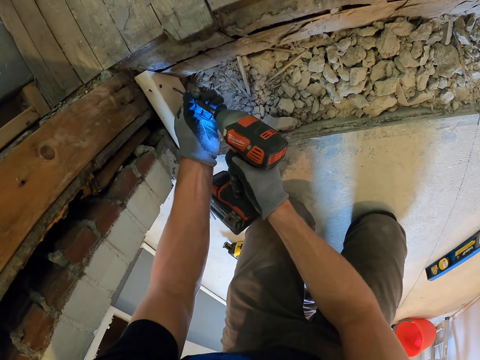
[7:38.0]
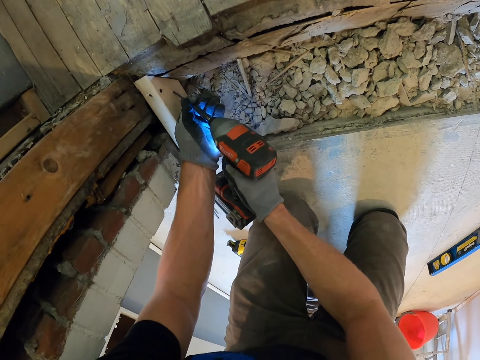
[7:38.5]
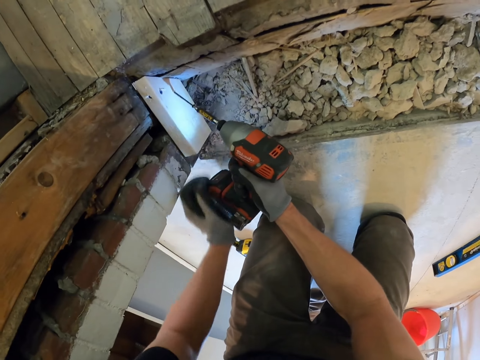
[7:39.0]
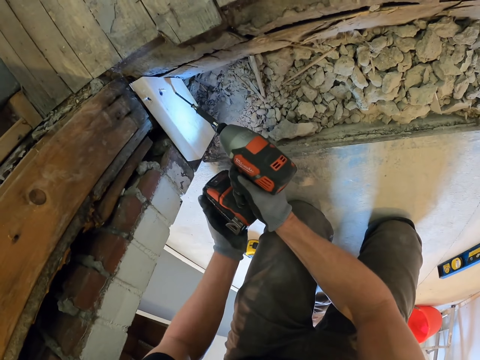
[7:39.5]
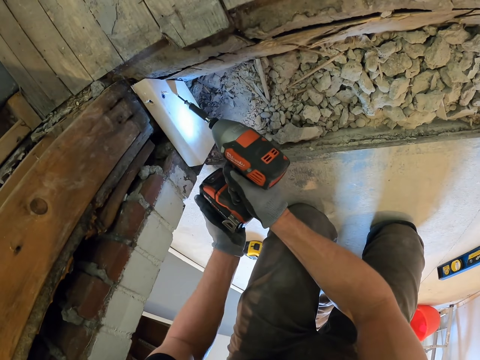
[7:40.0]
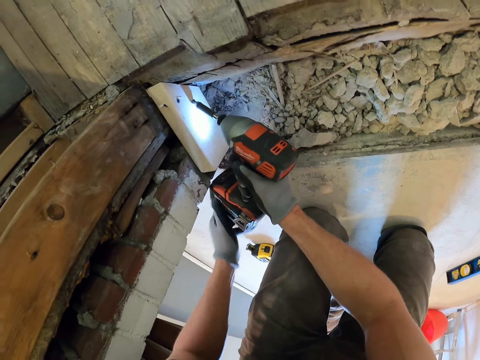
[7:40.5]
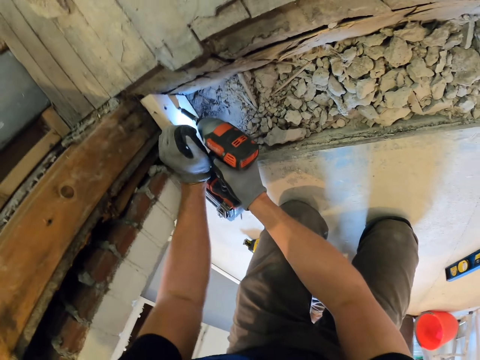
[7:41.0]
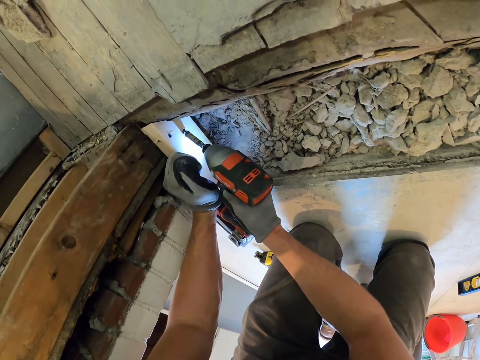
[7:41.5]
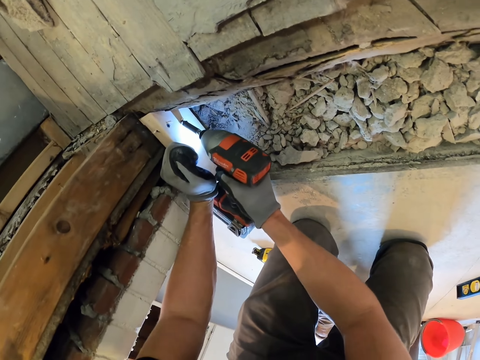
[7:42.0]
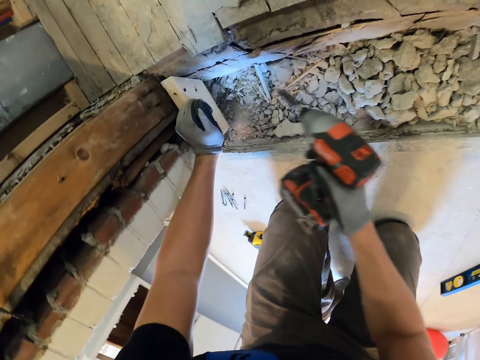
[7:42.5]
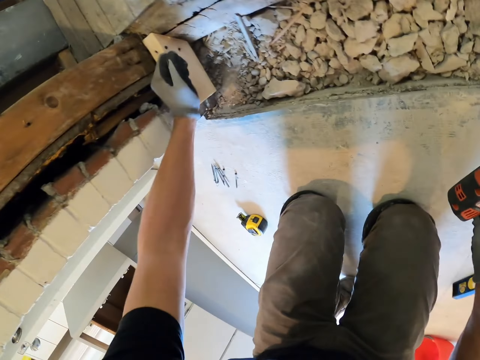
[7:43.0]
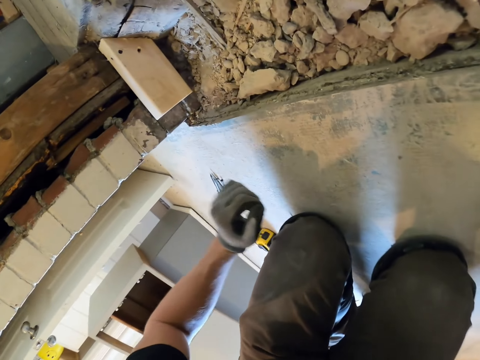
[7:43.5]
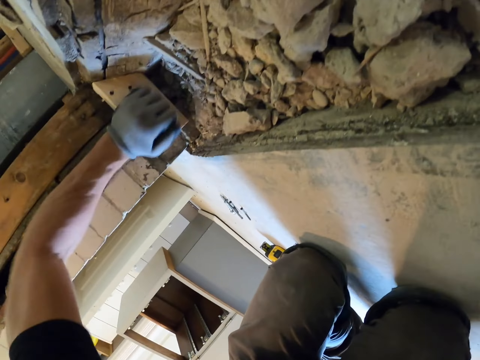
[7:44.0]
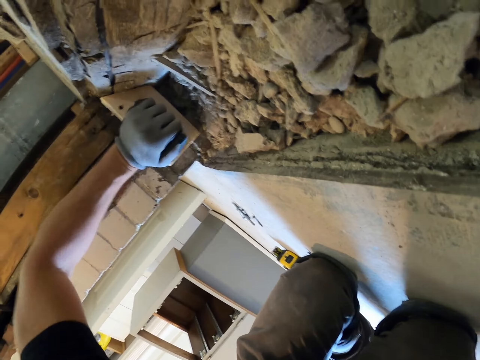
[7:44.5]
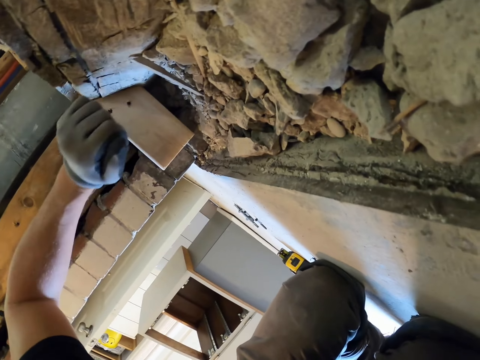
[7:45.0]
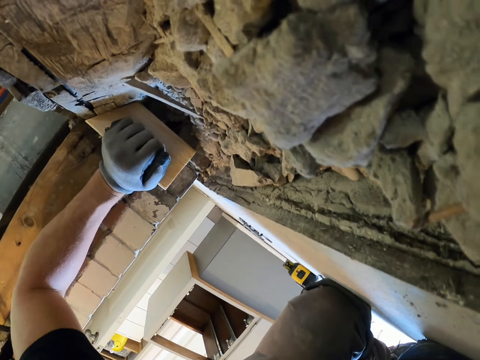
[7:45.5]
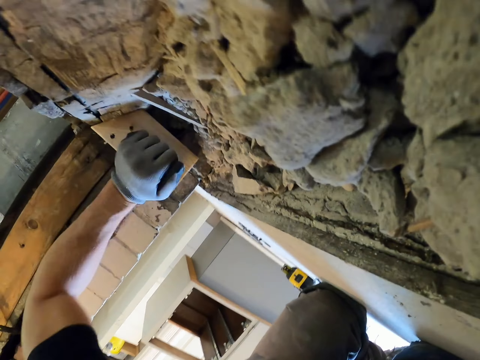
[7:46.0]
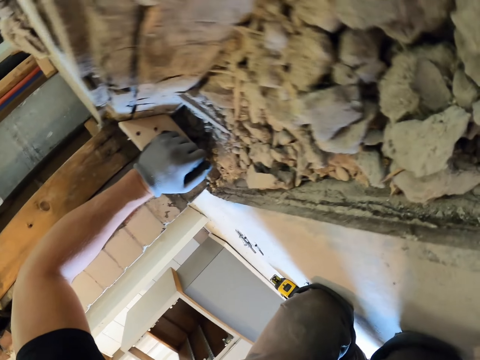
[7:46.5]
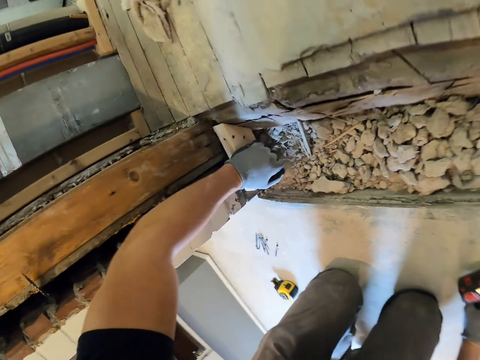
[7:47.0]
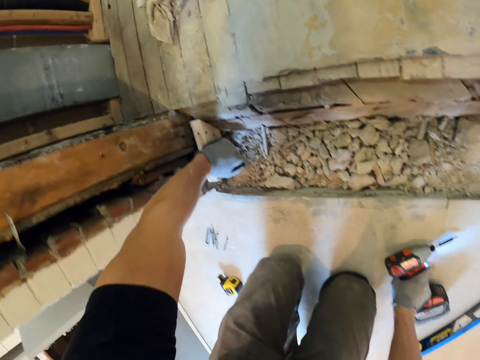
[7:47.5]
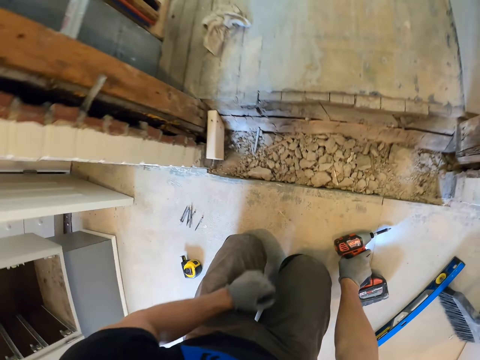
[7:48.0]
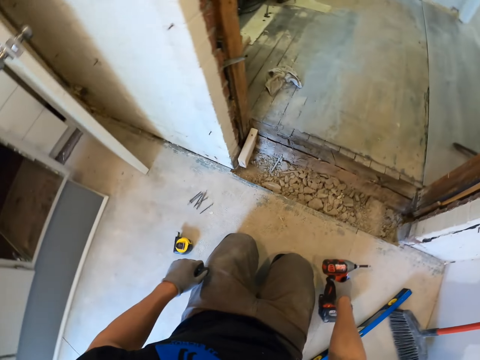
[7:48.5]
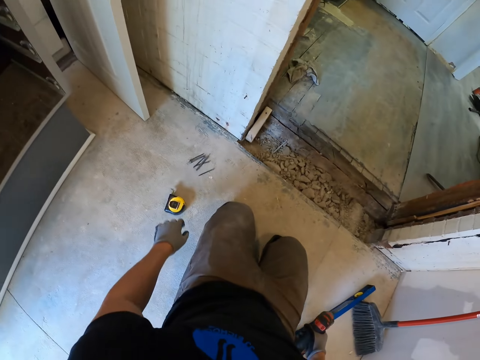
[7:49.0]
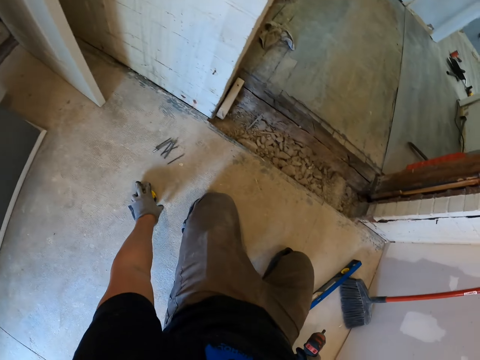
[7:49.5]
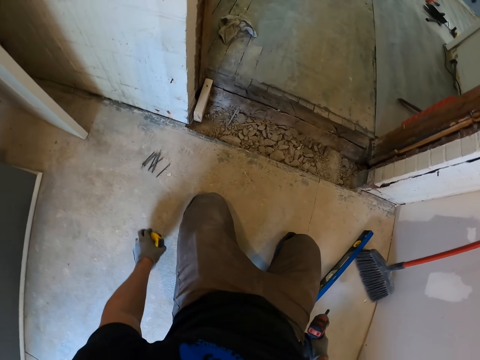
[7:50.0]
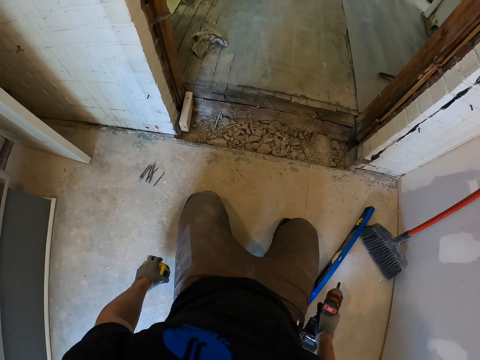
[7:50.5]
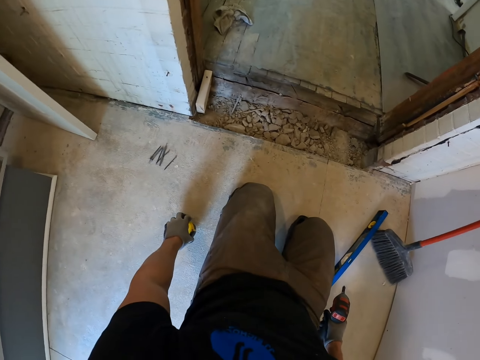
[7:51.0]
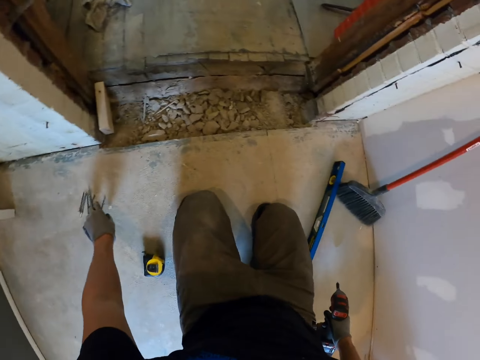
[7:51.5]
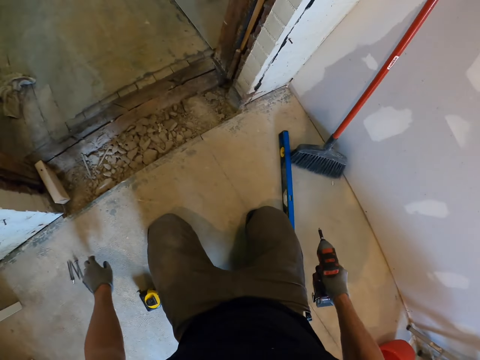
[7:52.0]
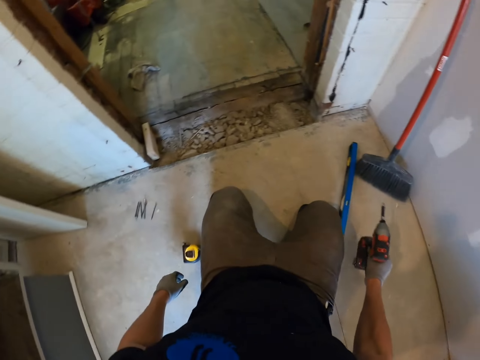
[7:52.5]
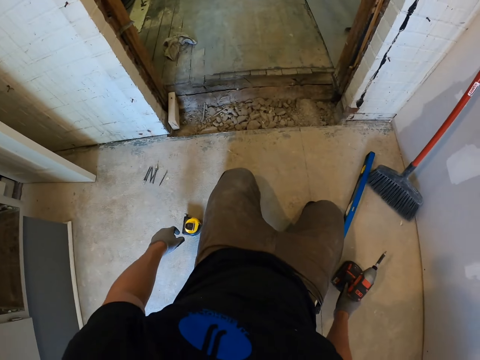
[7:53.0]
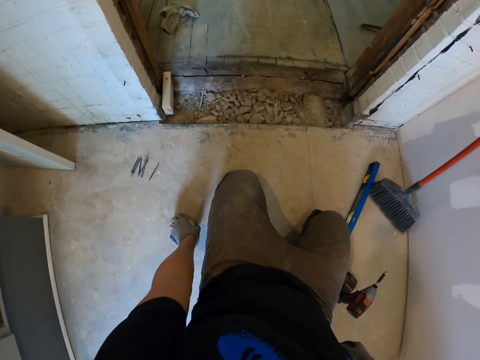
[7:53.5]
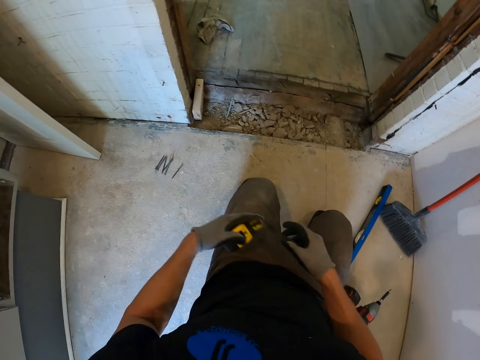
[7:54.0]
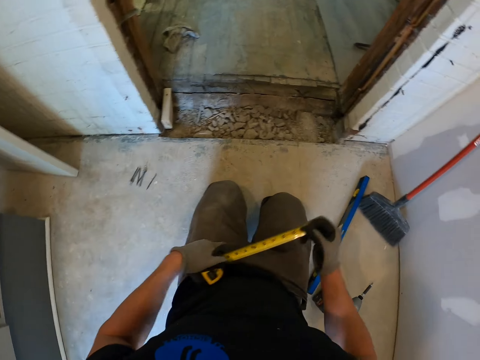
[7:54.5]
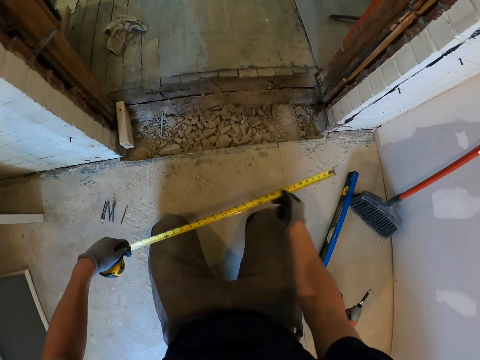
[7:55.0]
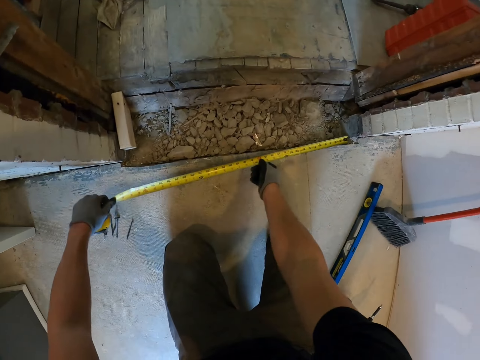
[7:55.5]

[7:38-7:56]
The camera wearer screws the wood with the electric wrench or tightening machine. He adjusts his hand on the tightening machine, rests his hand on a piece of timber, removes the tightening machine from the timber, removes his hand from the timber and bends down. He hits the timber with his hand. He looks at the timber. He adjusts his body position. He removes his hand from the timber. He picks a tape measure from the floor. He puts the tape measure on the floor. He moves his hand towards screws. He puts down the tightening machine. He picks the tape measure from the floor. He unfolds the tape measure. He measures the floor with the tape measure. He measures distance on a door.

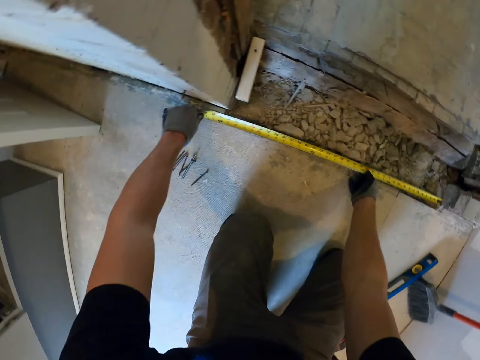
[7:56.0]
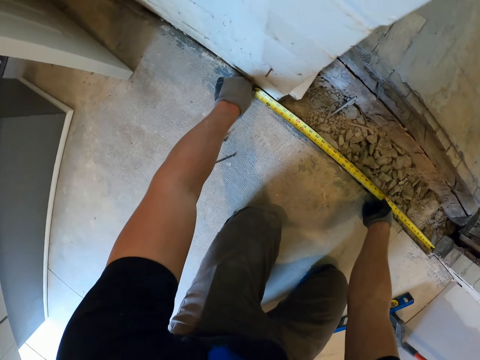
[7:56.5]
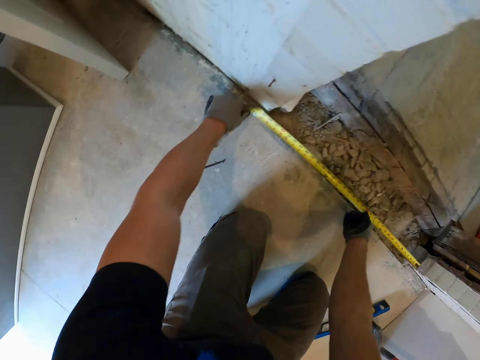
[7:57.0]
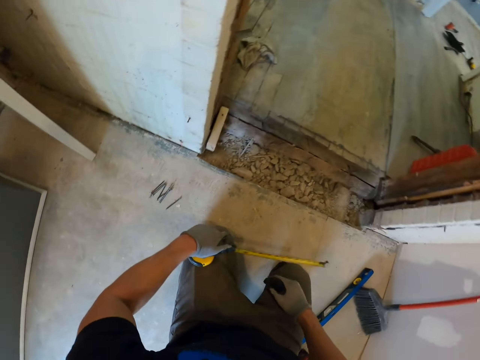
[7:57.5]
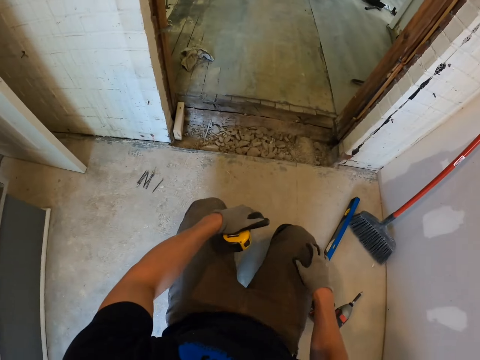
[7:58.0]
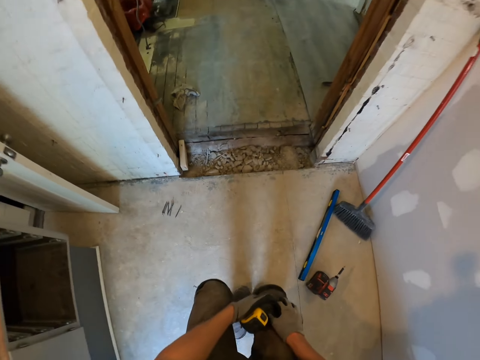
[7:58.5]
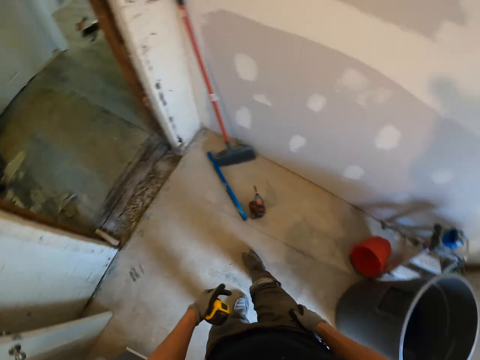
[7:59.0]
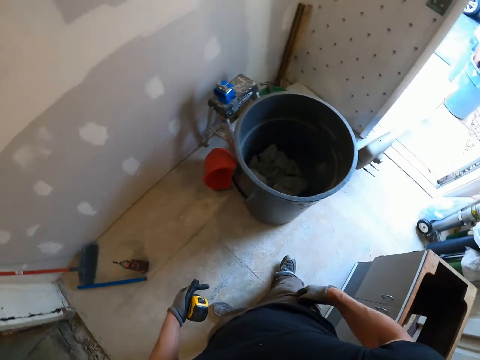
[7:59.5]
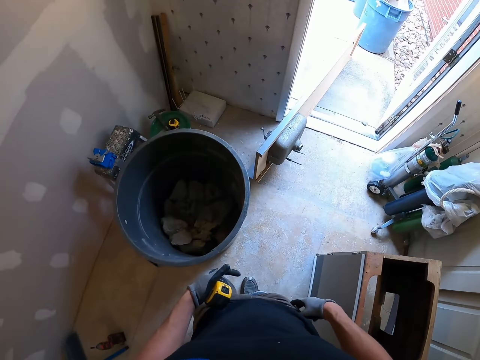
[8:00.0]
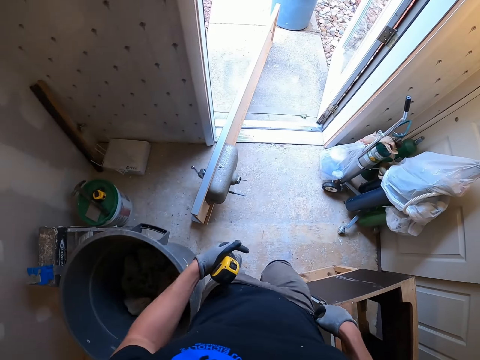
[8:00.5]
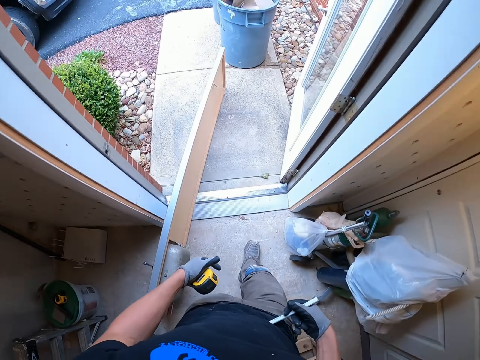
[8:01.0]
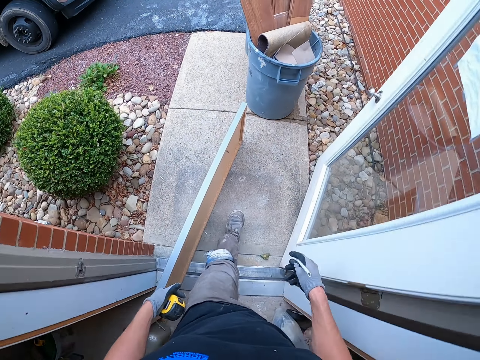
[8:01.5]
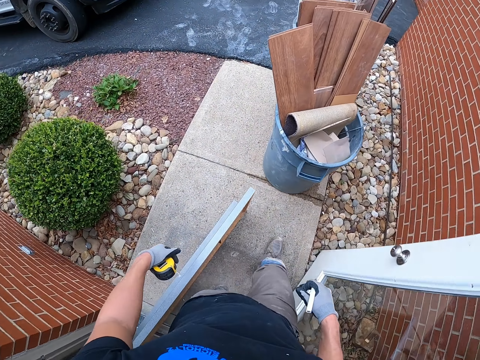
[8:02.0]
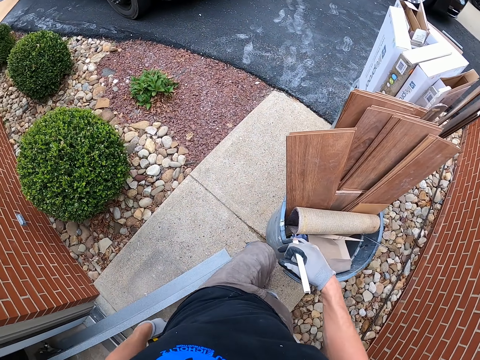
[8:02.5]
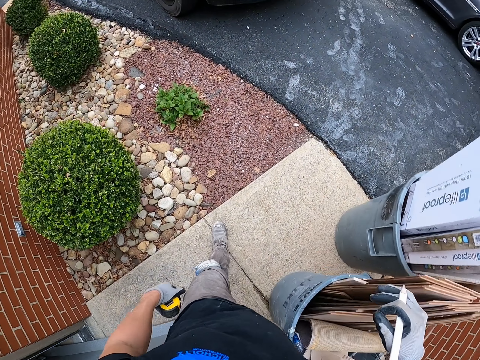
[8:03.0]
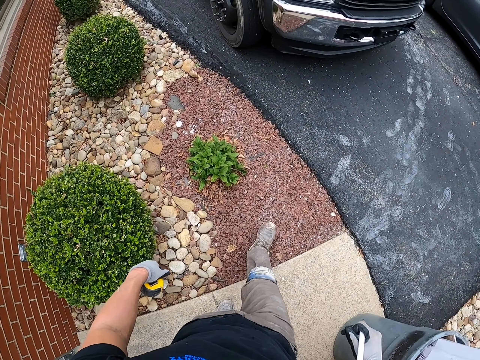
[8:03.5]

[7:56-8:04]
The camera wearer returns the tape measure to its casing. They stand from the floor. They turn around. They walk around the construction site. They walk towards the door. They walk outside.
